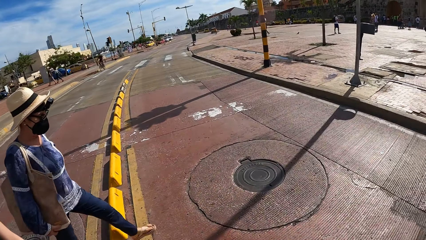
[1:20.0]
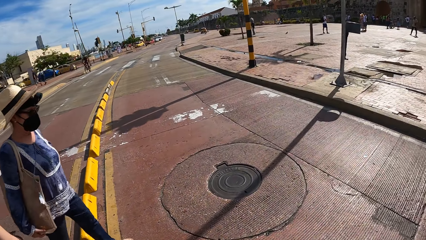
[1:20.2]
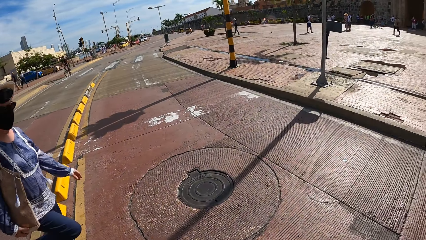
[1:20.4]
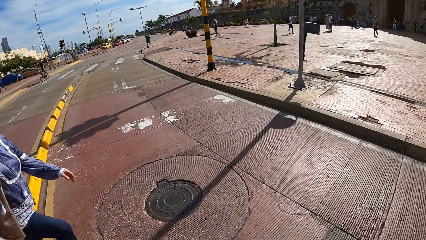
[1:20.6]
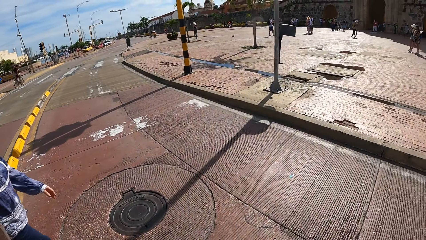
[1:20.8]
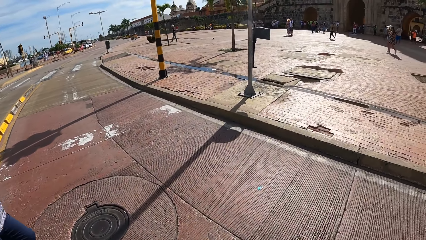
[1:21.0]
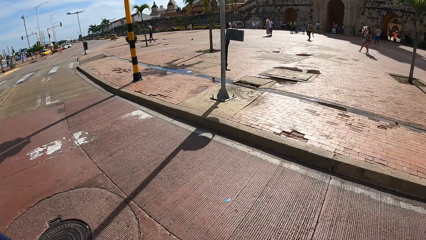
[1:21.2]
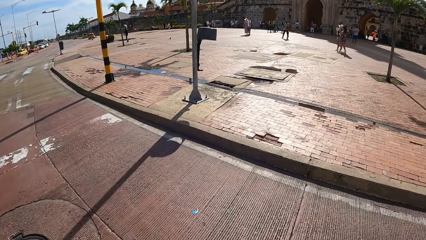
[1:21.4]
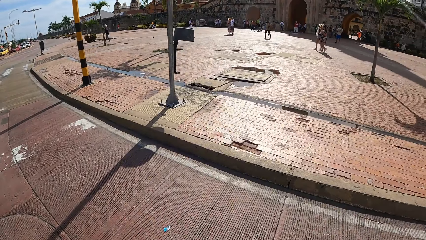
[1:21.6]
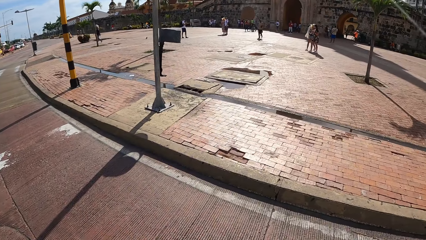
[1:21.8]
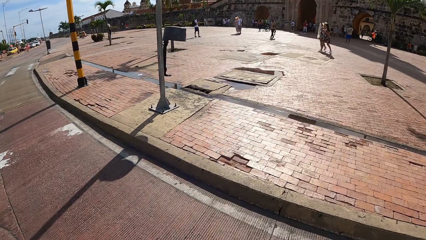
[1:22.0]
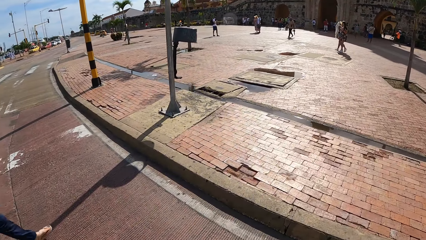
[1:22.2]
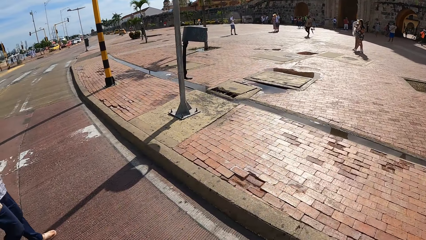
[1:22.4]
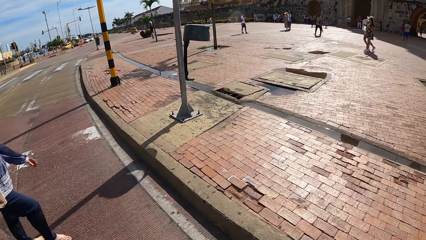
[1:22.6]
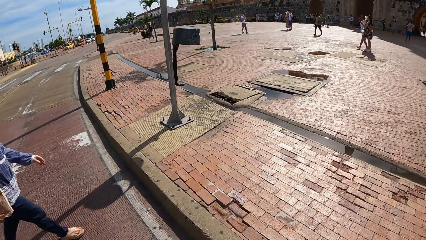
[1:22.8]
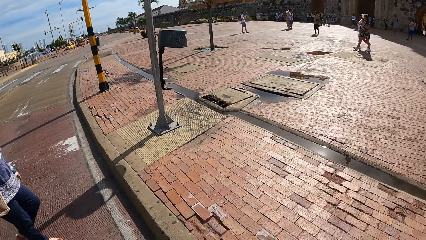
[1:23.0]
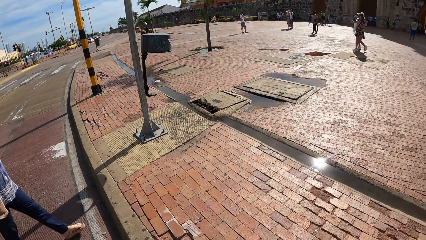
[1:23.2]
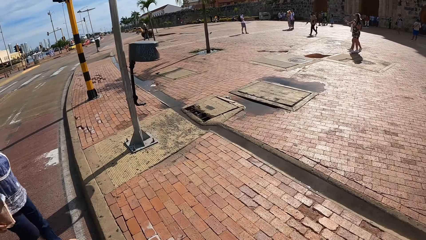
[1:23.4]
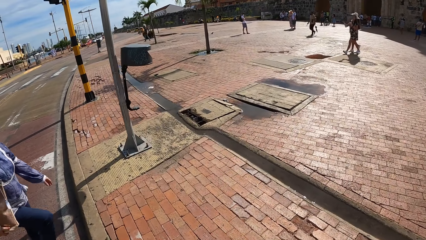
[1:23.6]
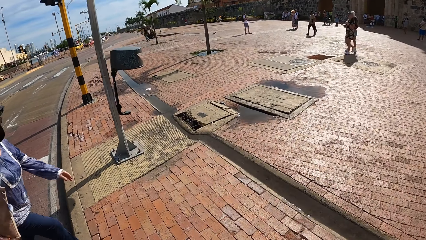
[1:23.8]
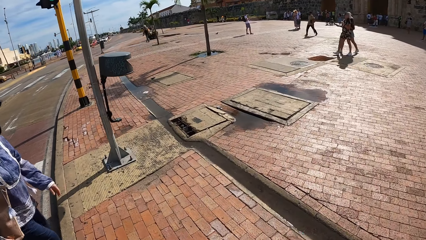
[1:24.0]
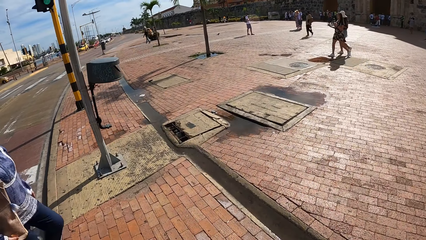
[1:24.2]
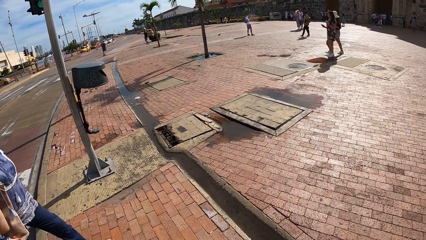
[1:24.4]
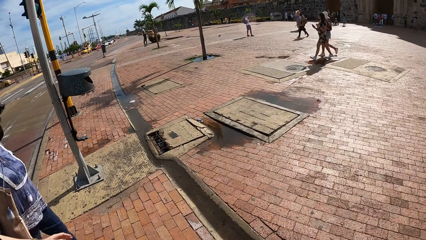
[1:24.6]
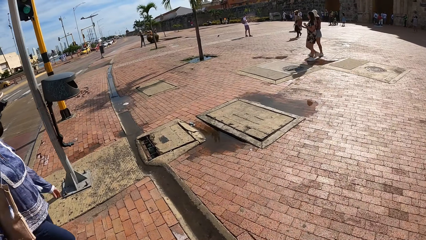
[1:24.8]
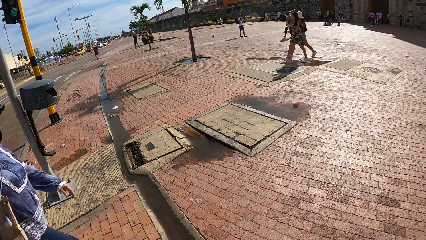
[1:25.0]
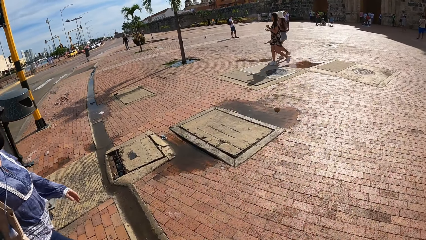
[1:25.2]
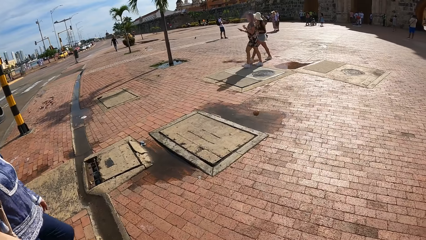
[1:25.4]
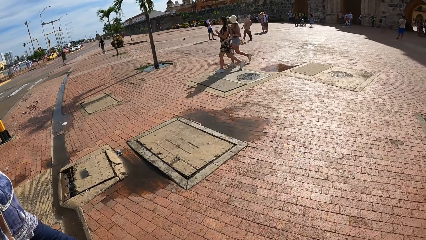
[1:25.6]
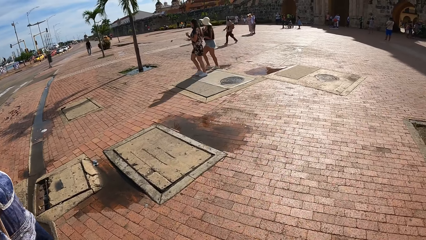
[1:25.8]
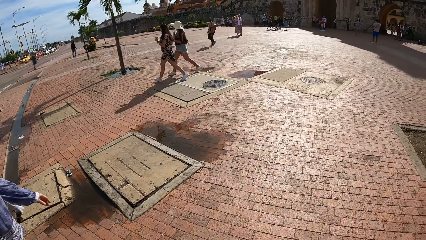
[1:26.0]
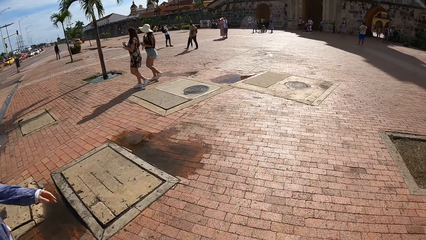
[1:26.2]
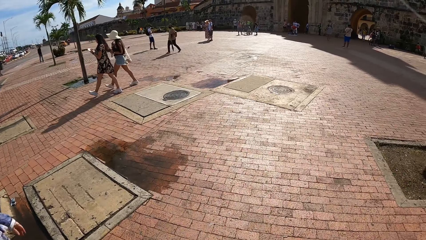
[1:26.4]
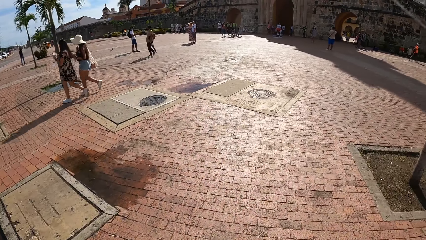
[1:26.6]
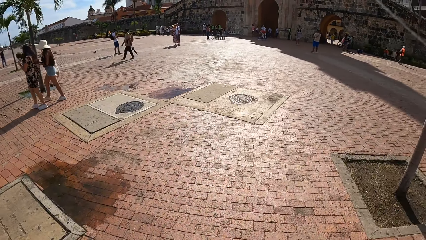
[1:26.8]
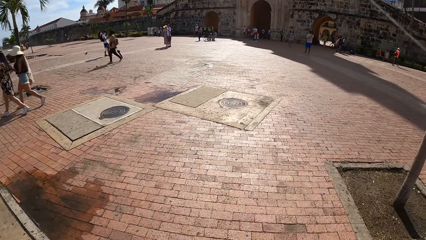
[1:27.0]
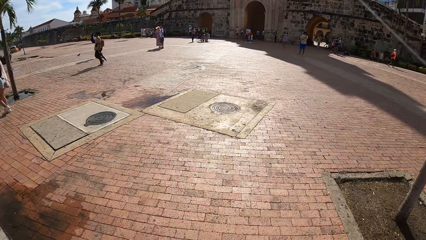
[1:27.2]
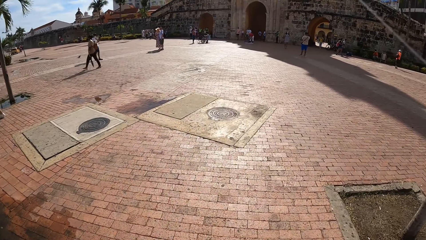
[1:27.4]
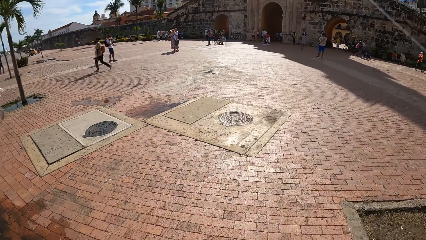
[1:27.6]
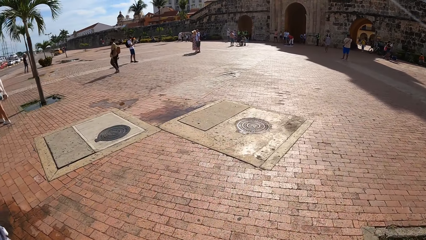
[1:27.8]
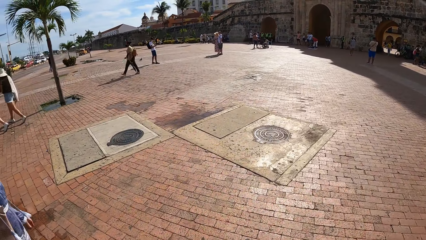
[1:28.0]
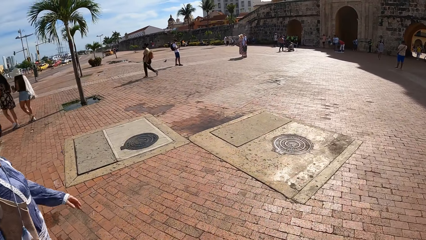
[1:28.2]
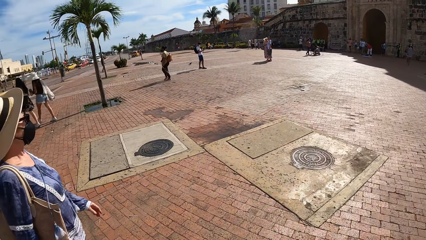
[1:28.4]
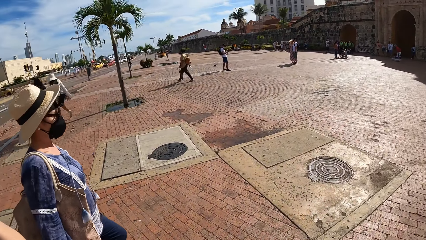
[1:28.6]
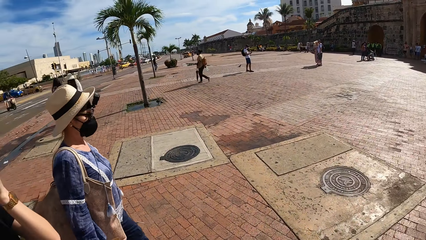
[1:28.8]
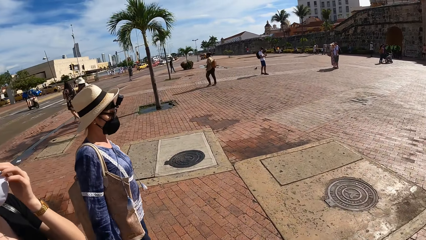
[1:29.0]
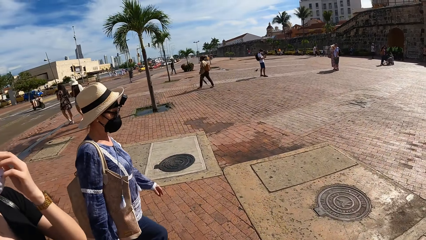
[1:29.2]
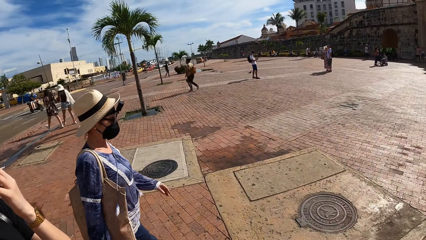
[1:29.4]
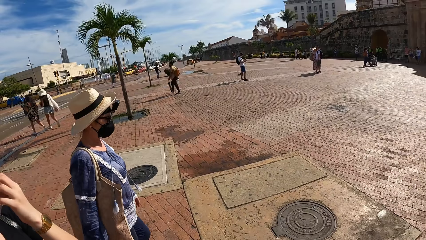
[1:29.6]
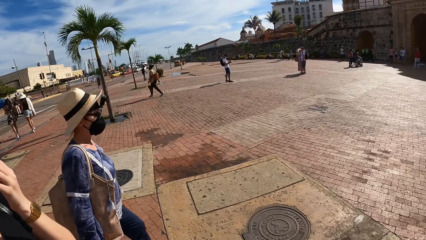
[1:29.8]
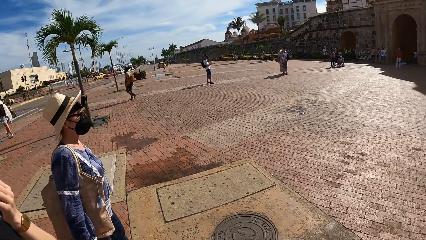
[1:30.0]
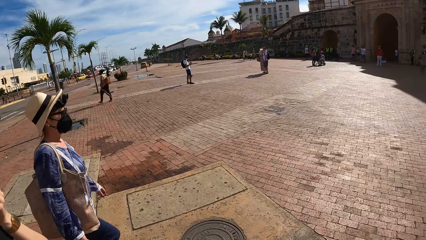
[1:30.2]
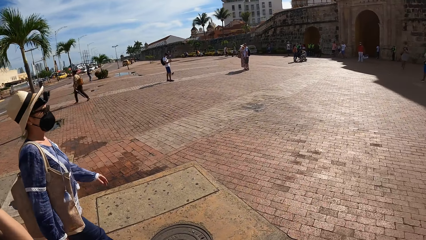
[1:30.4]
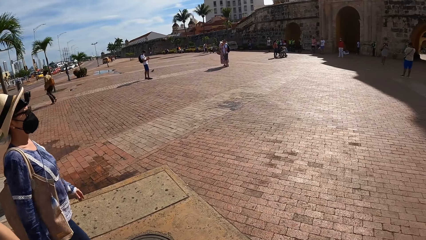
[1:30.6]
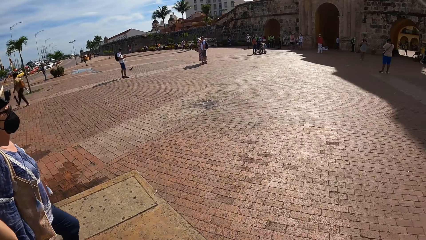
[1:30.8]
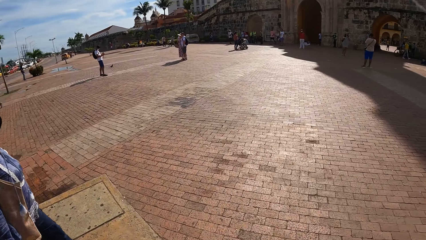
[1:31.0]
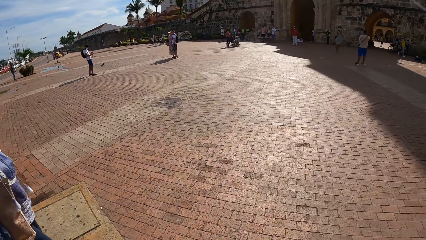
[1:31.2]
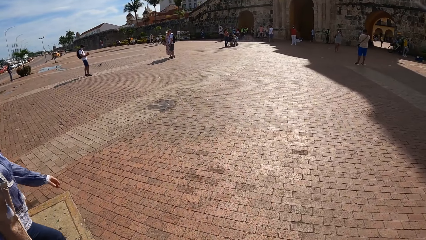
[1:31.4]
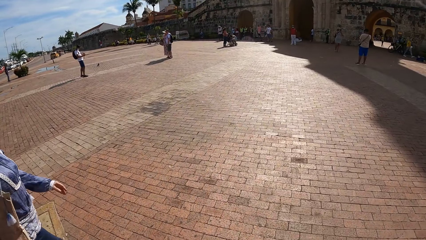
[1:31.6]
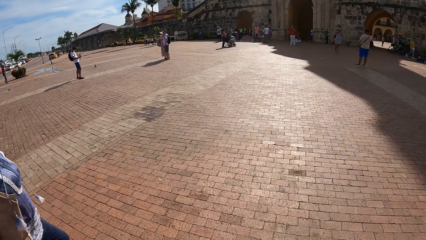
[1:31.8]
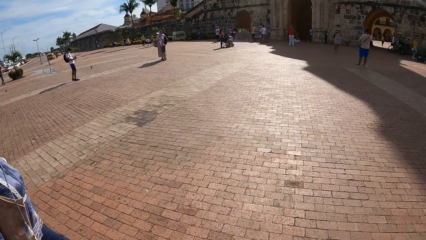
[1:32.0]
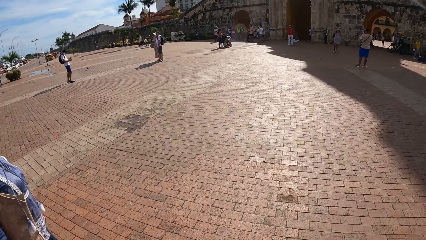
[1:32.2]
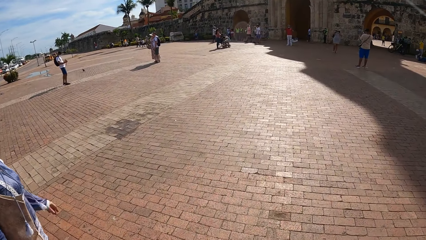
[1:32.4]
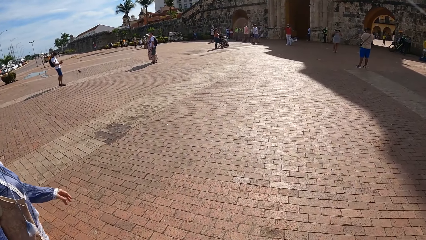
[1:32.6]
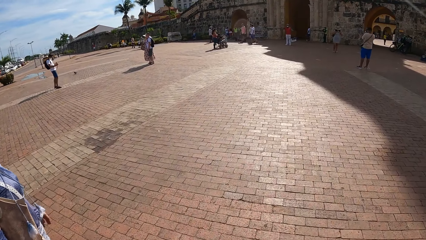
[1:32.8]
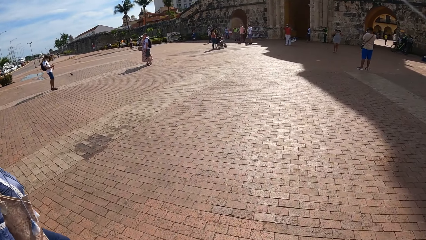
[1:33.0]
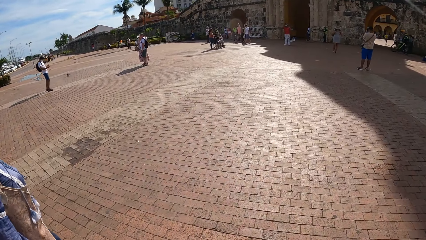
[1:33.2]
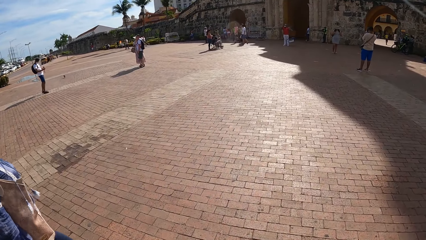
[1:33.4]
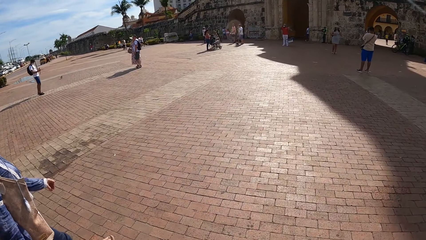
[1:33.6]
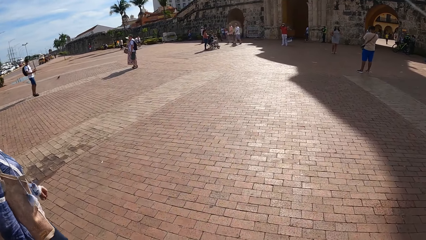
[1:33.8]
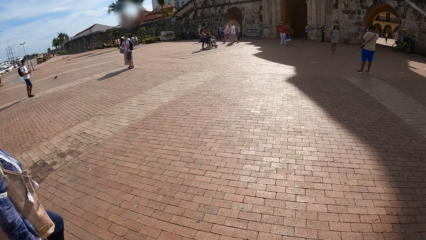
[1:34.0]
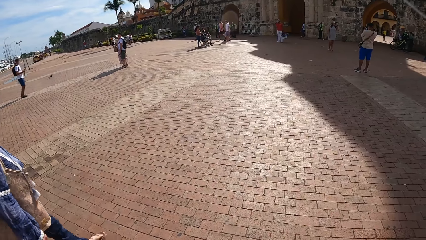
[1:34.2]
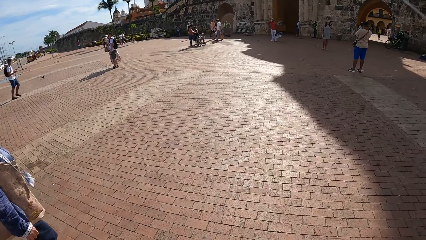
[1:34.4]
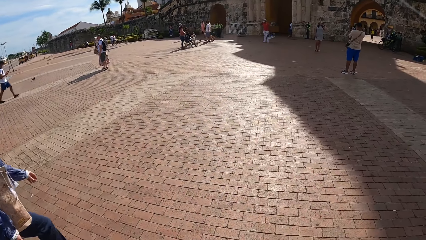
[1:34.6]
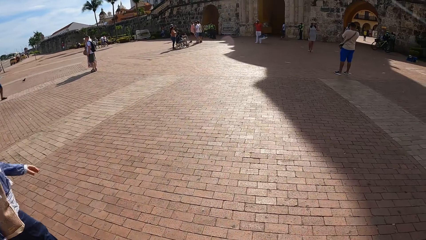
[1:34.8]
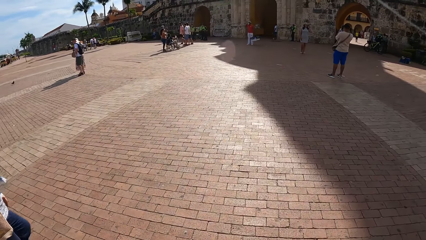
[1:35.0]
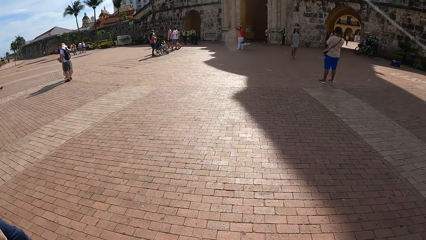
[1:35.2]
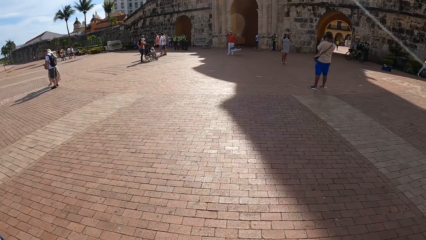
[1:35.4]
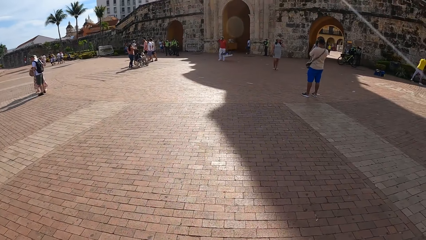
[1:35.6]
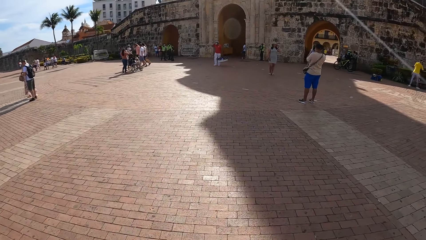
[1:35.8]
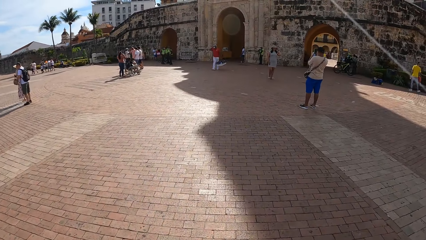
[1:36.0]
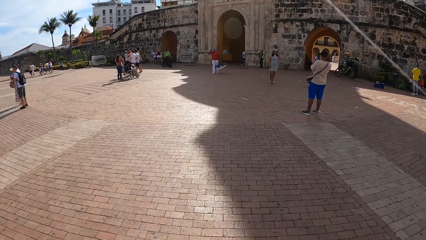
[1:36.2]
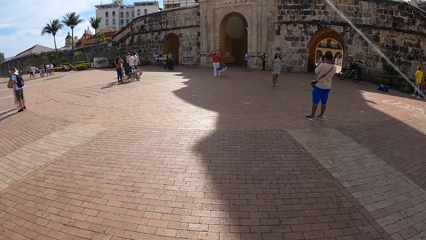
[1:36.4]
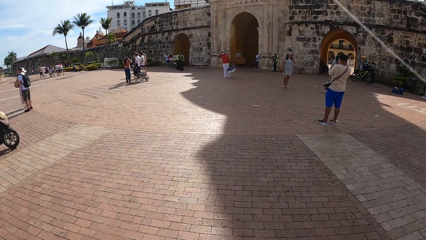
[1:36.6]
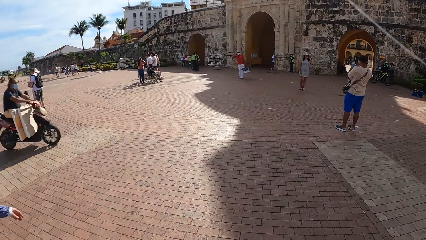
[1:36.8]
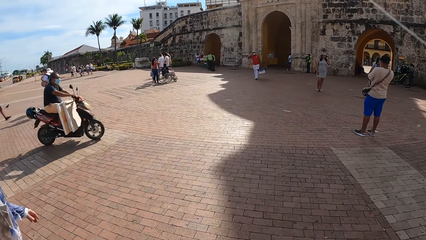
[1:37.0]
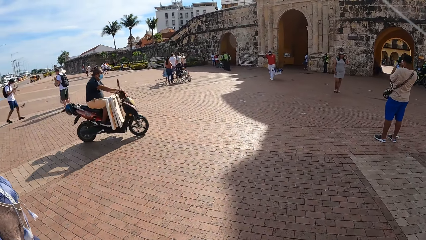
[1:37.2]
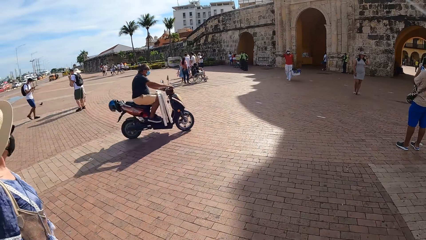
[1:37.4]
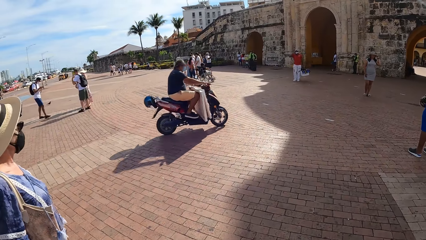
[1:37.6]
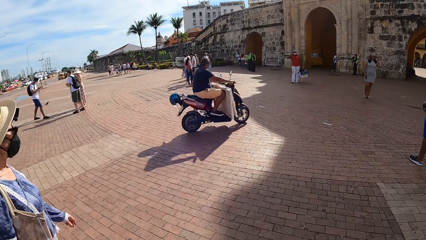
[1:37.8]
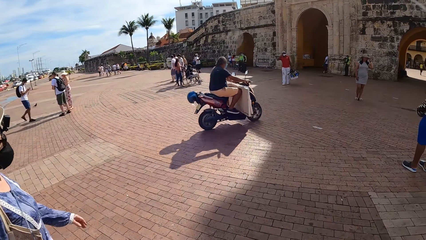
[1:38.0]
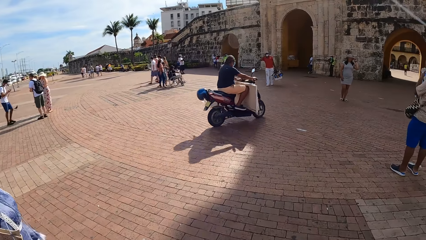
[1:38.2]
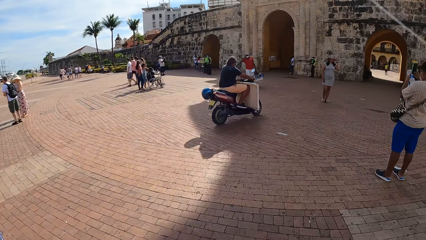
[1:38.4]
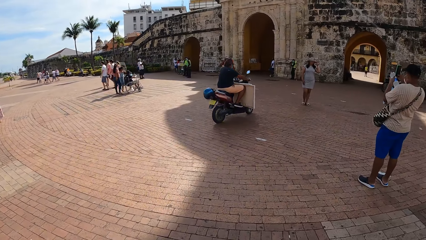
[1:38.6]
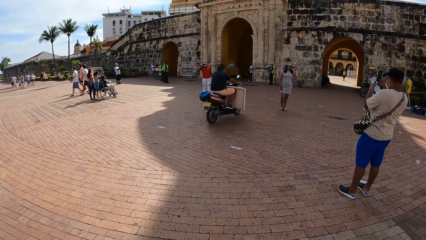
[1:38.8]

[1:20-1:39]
A woman walks past the camera wearer. Another woman walks past the camera wearer. The camera wearer walks on the pathway with a third woman and a fourth woman. The third woman touches her face with her right hand. A man drives a motorcycle past the camera wearer.
